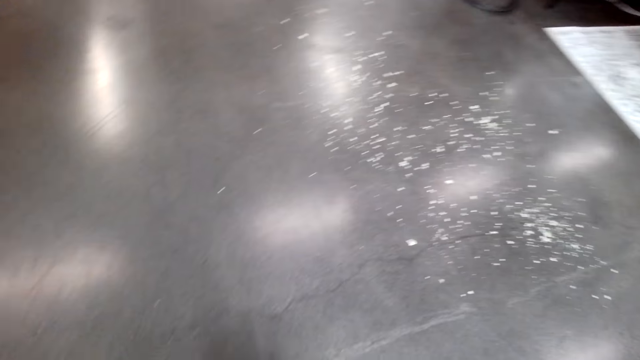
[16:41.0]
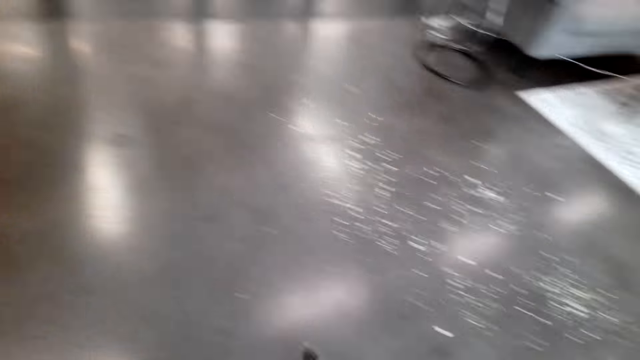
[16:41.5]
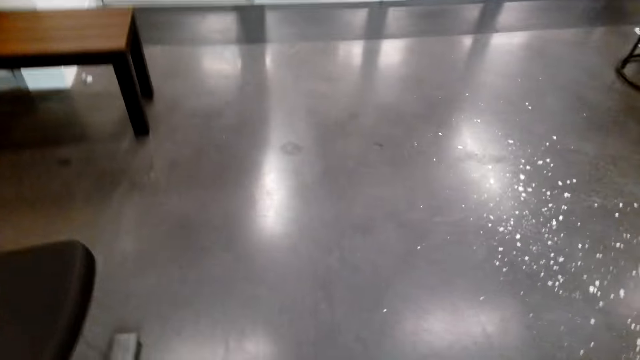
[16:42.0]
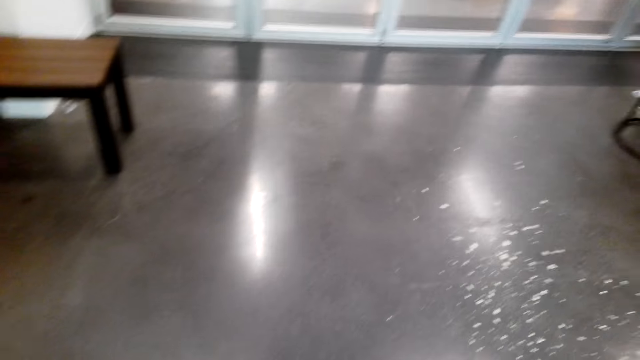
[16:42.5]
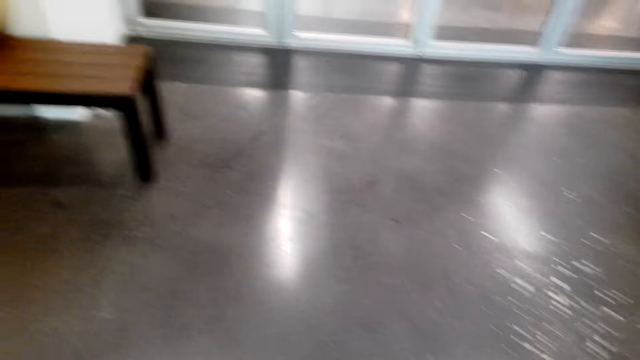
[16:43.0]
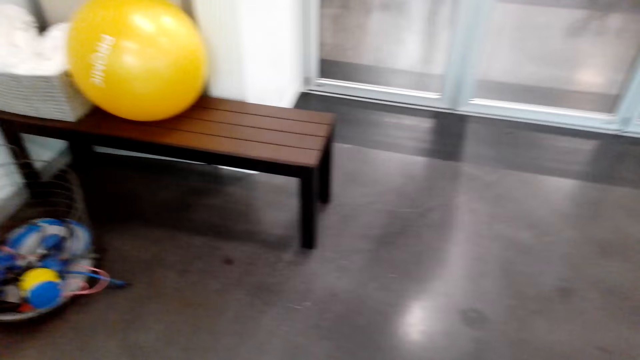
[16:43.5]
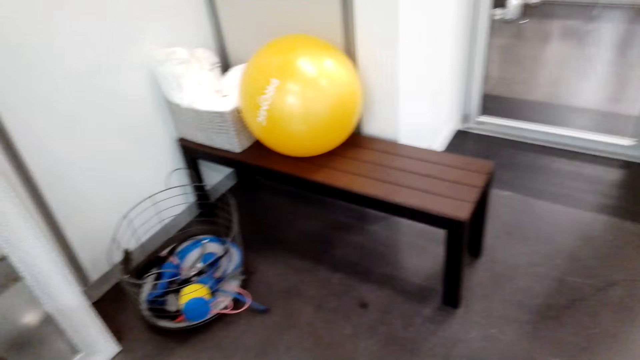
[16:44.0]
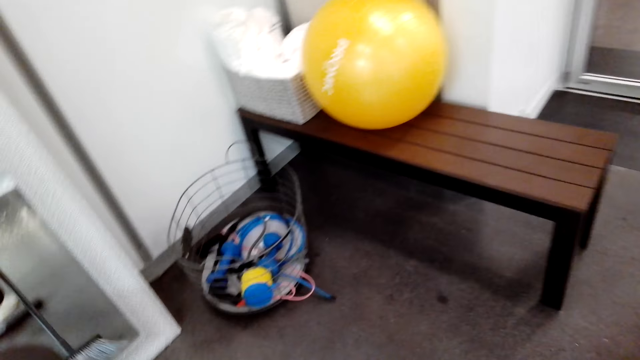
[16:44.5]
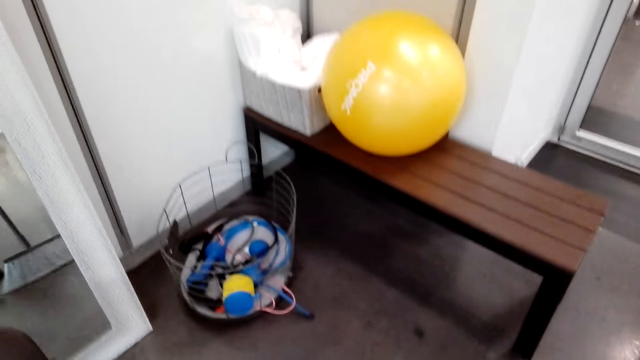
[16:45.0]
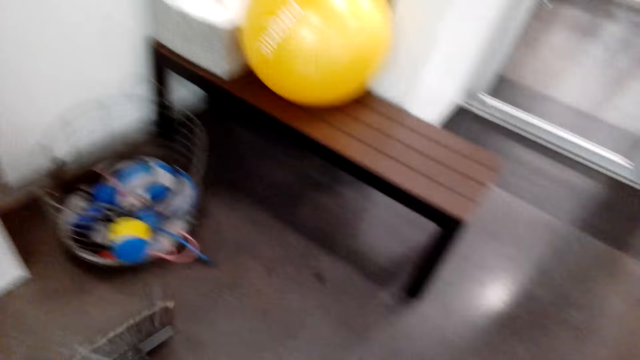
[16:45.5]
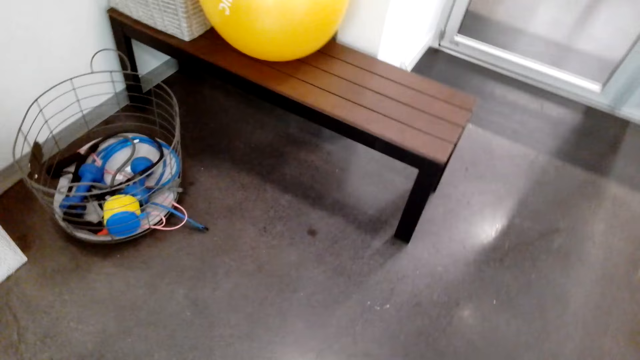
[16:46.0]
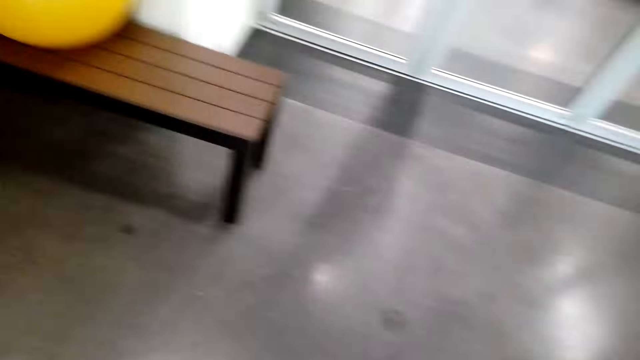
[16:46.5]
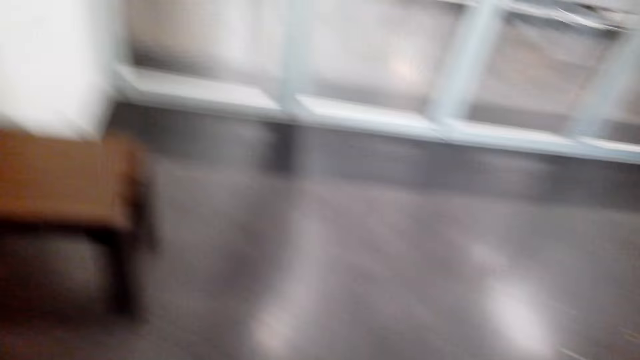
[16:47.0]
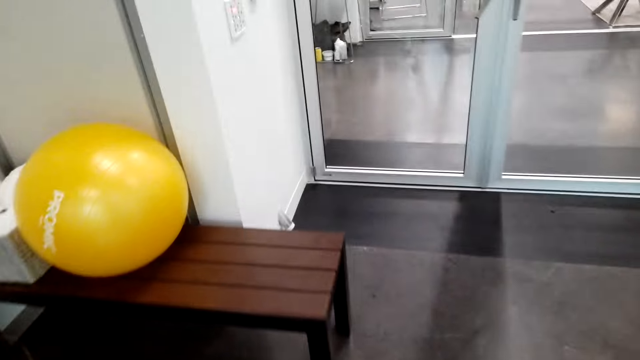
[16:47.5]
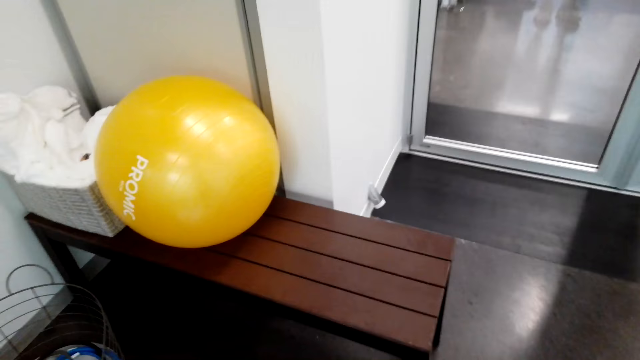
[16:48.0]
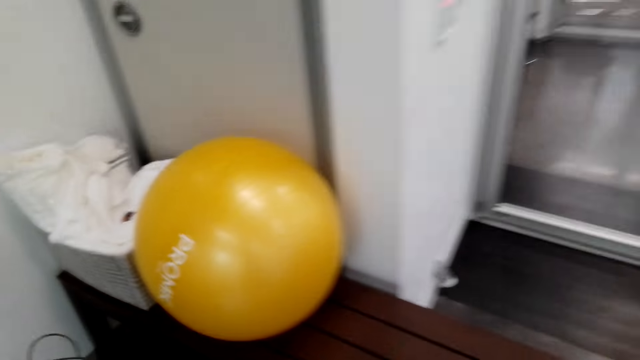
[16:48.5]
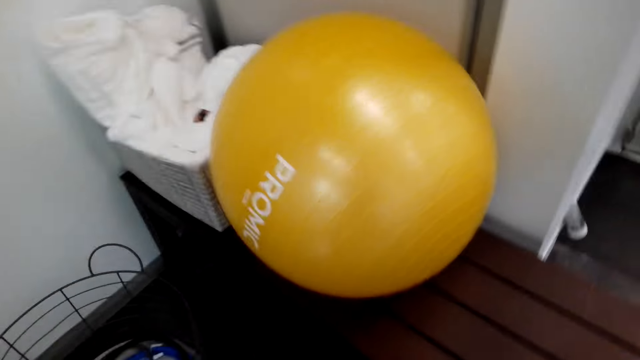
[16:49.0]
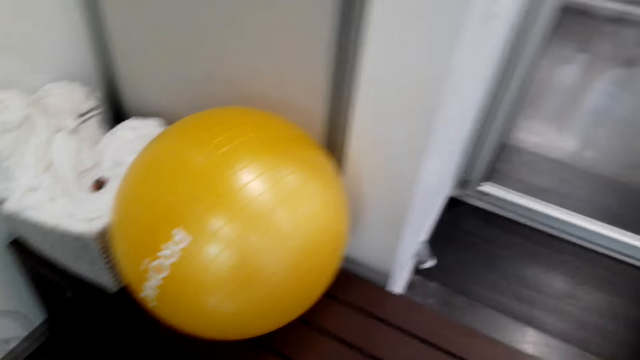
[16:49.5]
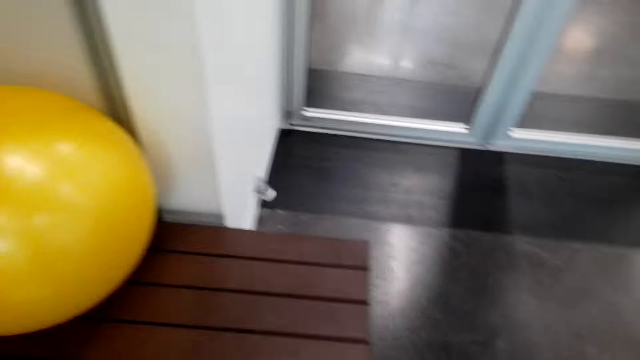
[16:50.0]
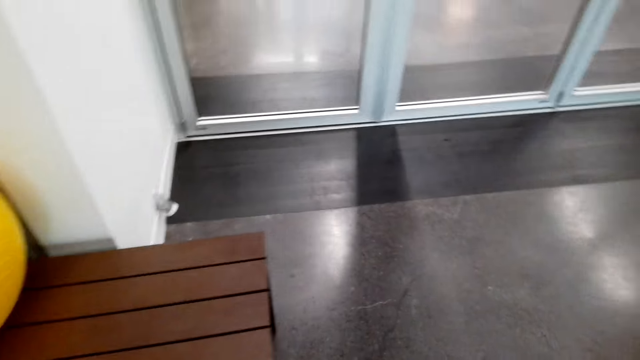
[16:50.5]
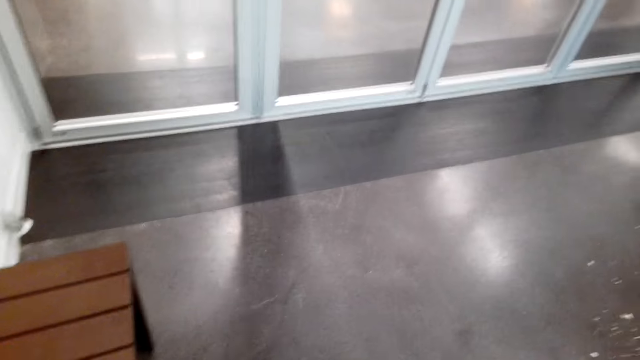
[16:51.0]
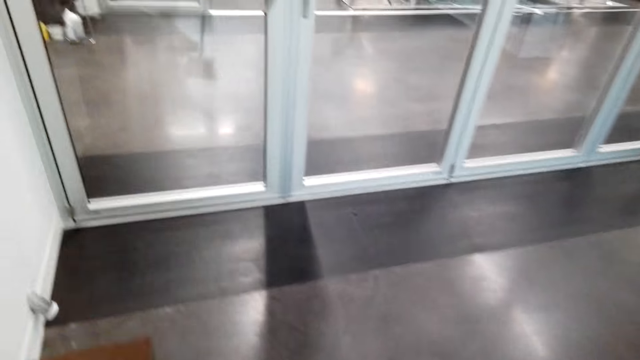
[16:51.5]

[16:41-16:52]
The camera wearer sweeps the room. They look around and walk around.

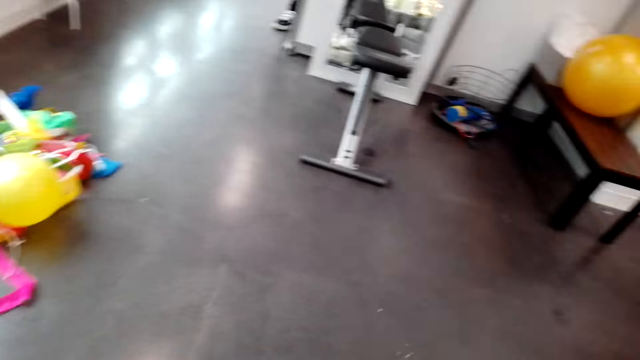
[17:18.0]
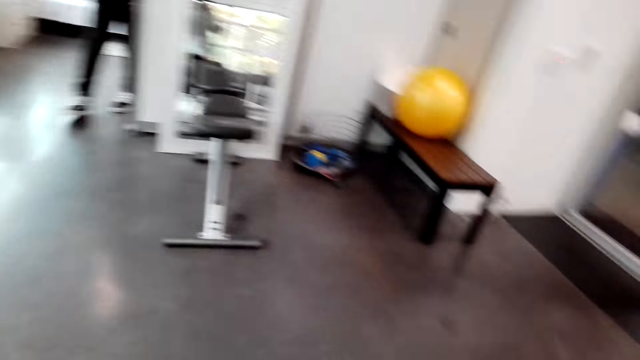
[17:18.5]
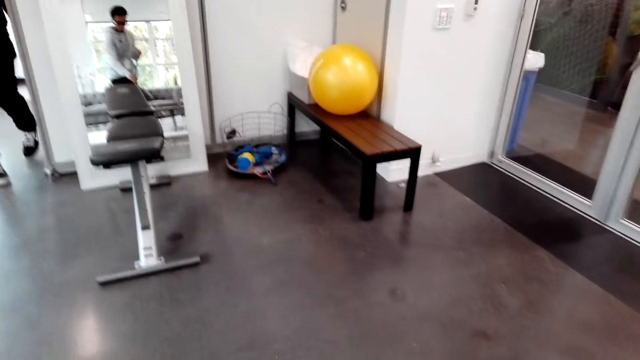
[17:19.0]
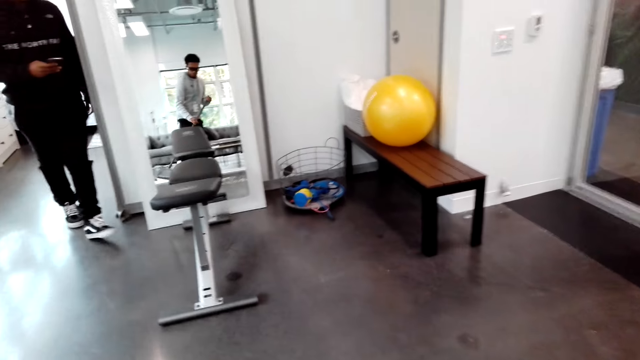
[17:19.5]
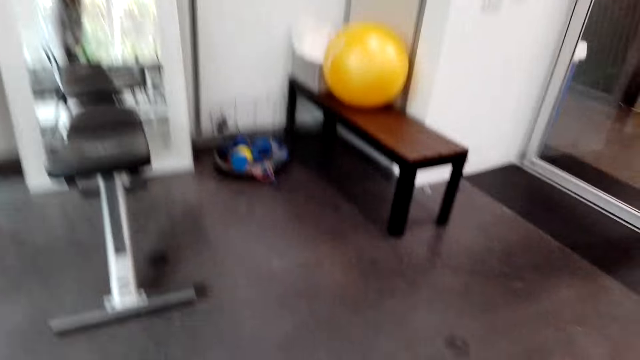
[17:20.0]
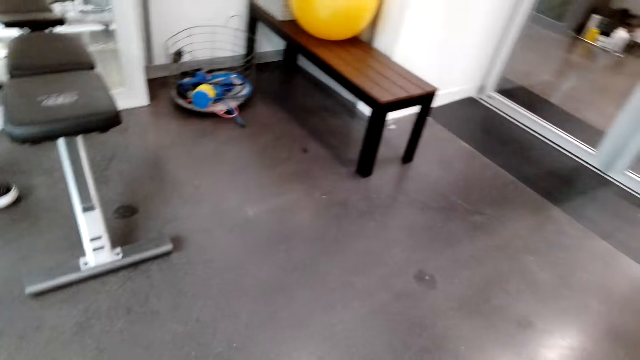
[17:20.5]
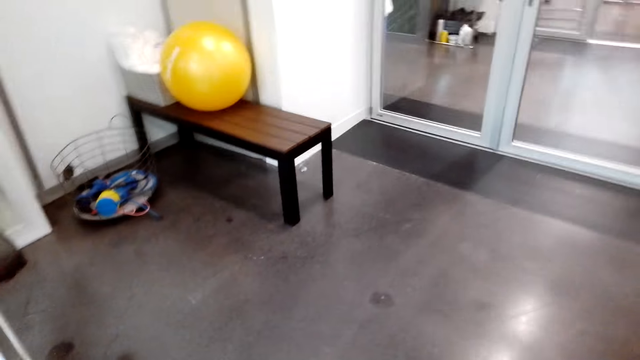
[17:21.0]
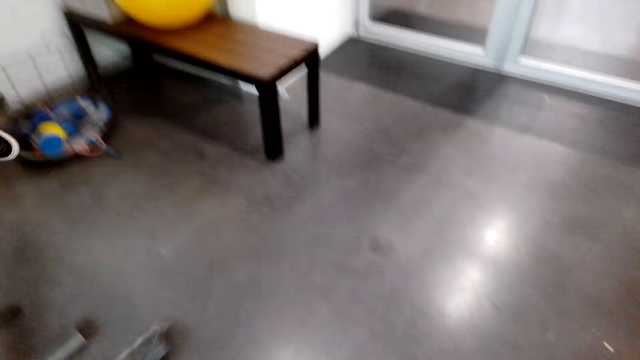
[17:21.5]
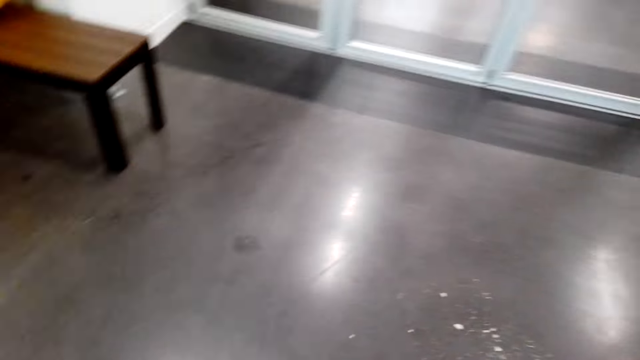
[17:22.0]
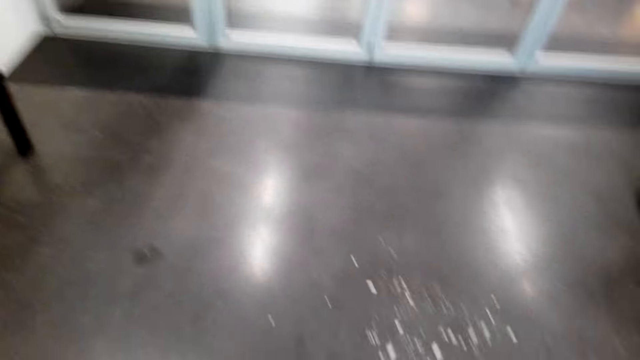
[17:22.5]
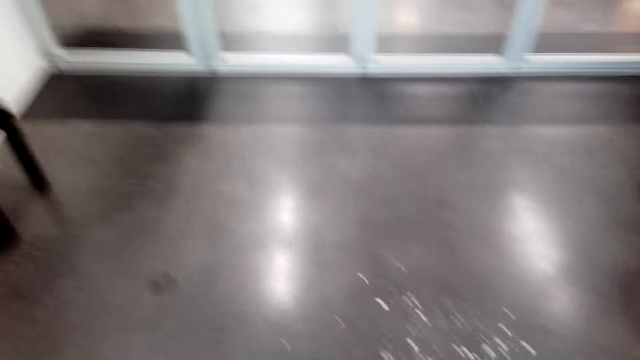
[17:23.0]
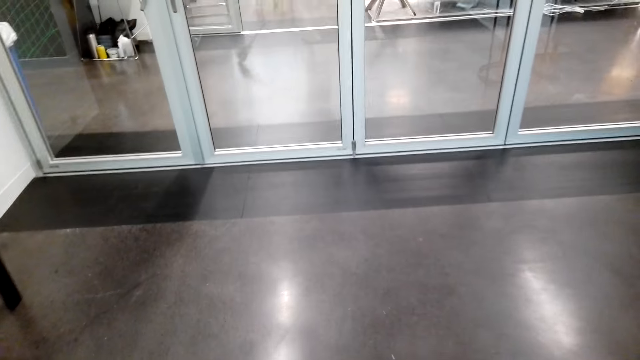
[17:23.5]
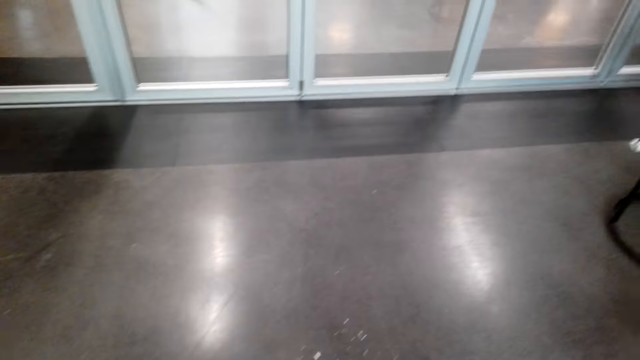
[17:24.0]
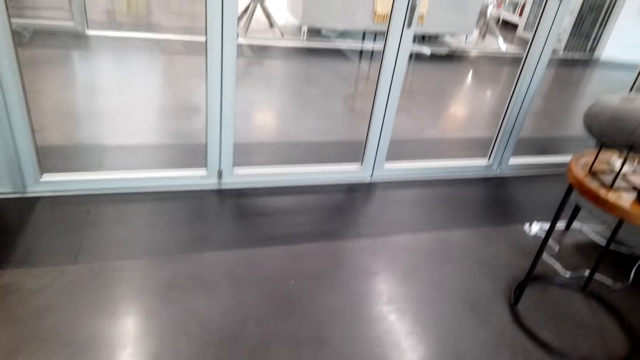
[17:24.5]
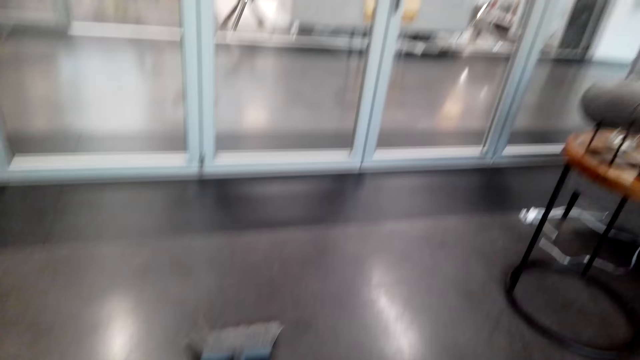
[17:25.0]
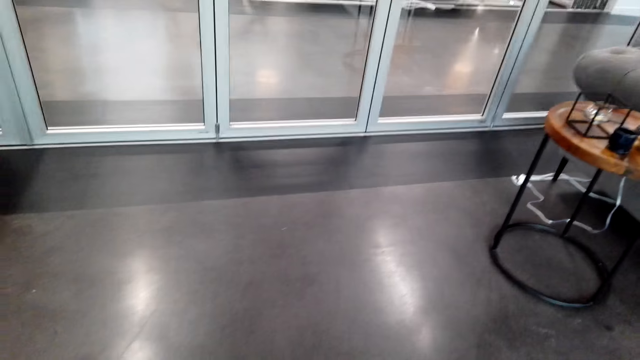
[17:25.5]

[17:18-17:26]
A man walks around. The camera wearer swipes the floor with a broom.

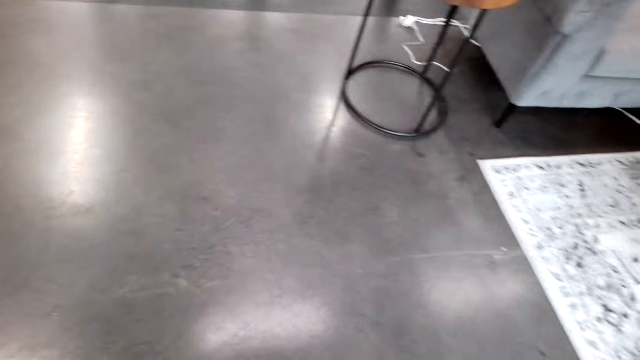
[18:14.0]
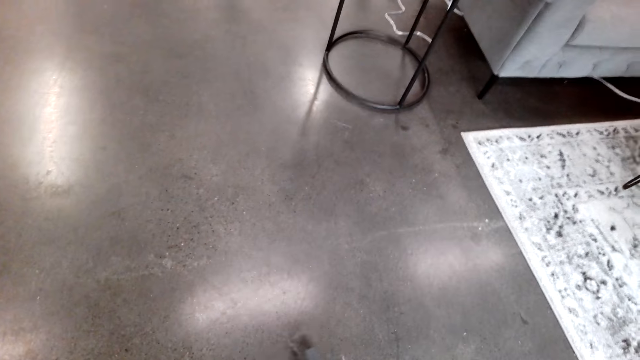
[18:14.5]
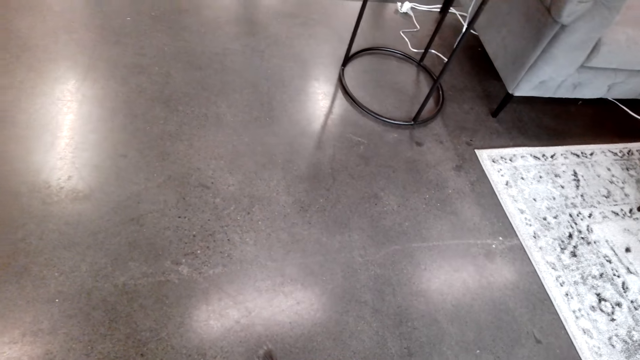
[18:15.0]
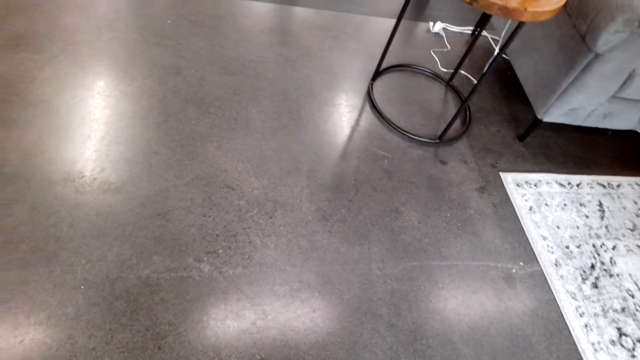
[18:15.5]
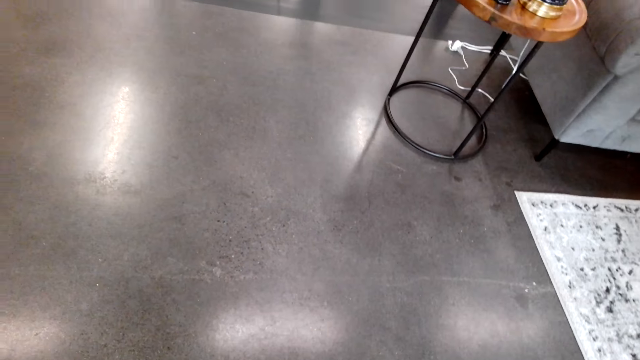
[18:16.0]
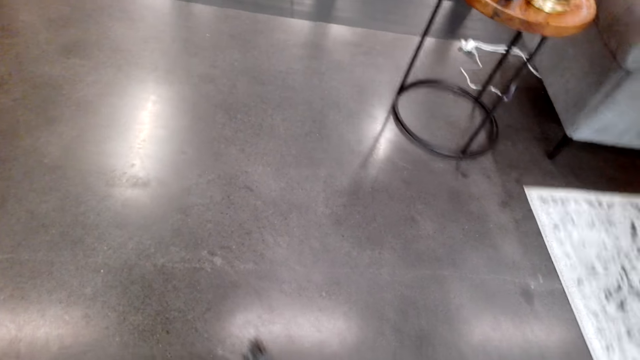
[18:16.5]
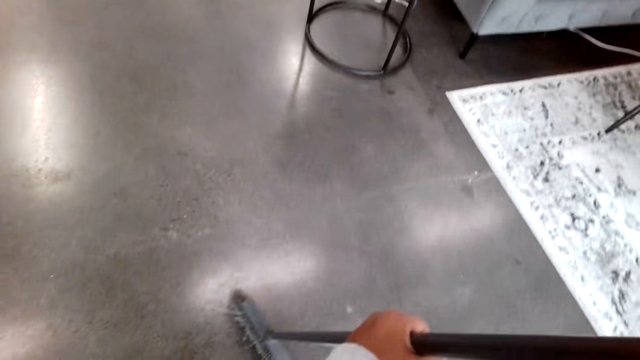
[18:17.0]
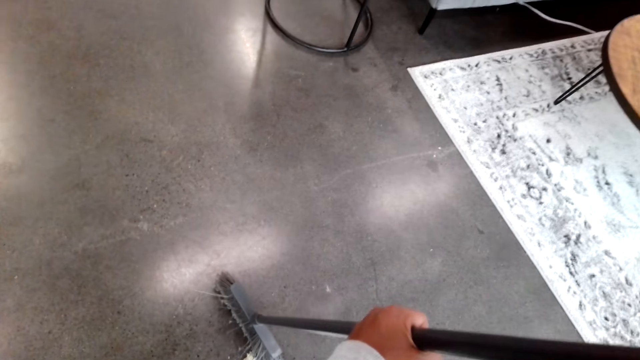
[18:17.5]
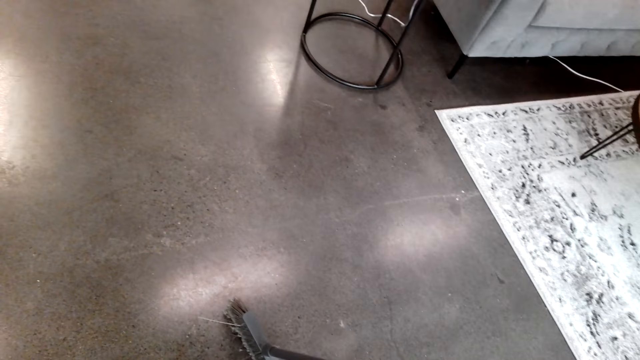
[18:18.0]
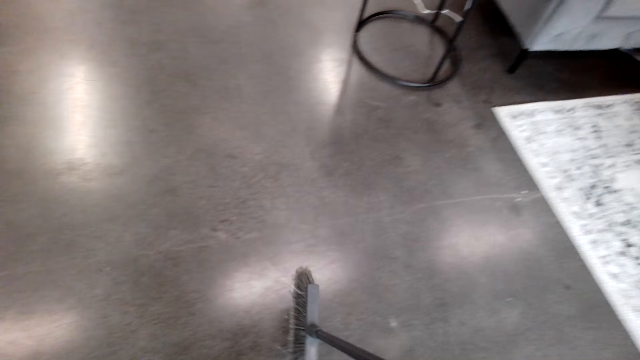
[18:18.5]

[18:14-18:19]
The camera wearer looks at the floor.
